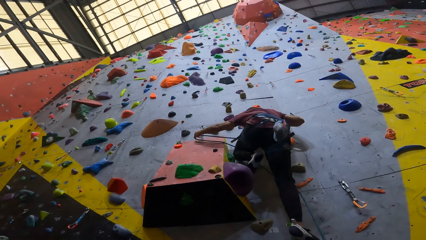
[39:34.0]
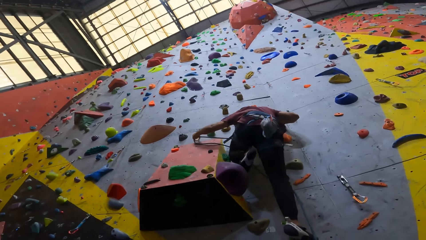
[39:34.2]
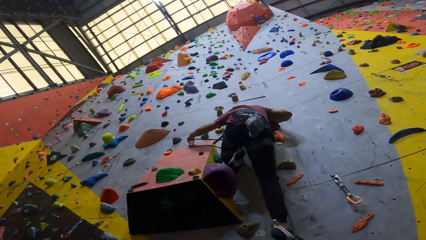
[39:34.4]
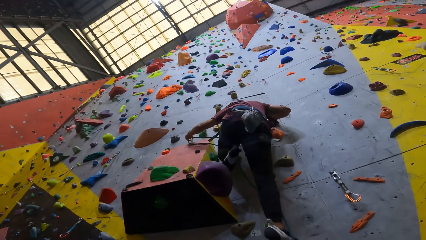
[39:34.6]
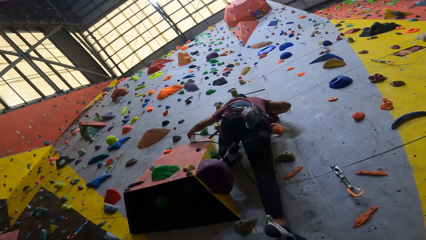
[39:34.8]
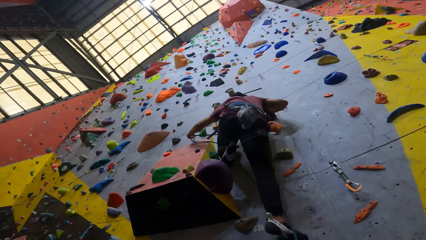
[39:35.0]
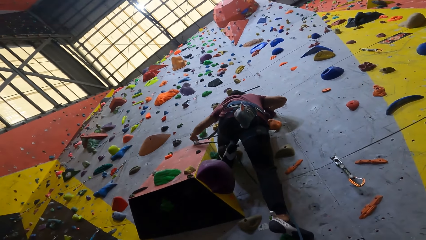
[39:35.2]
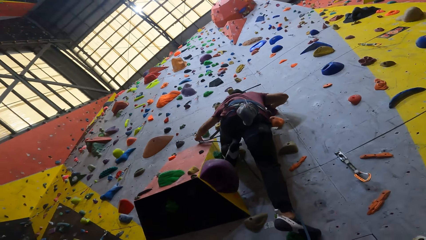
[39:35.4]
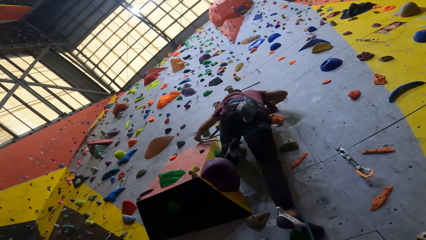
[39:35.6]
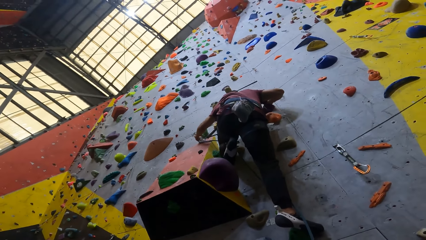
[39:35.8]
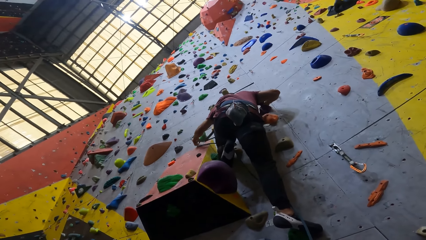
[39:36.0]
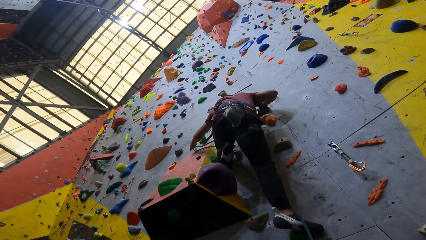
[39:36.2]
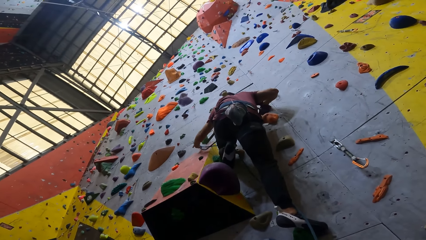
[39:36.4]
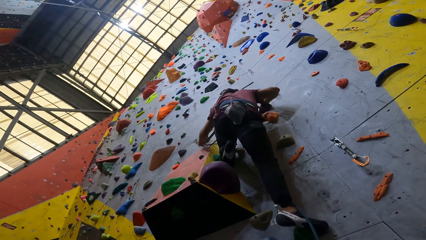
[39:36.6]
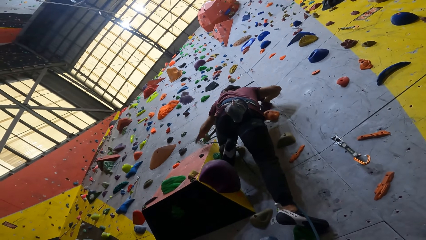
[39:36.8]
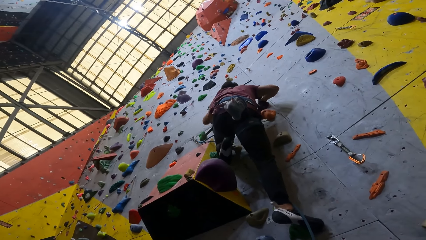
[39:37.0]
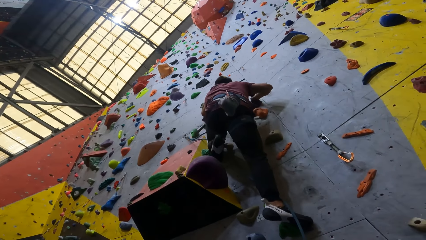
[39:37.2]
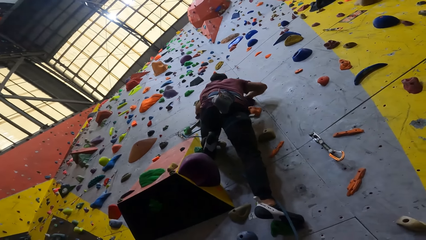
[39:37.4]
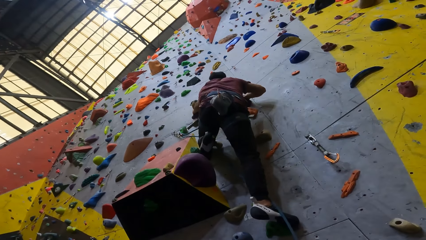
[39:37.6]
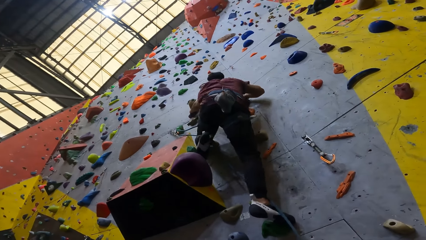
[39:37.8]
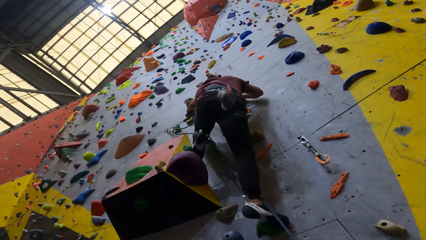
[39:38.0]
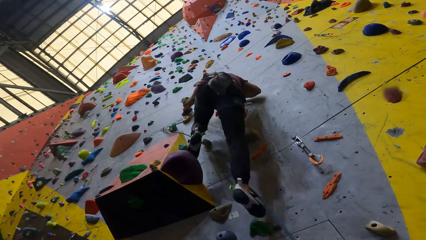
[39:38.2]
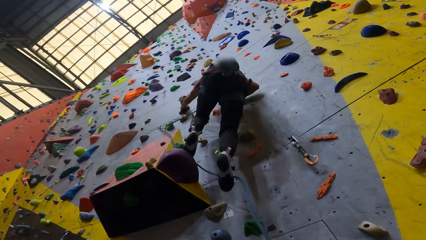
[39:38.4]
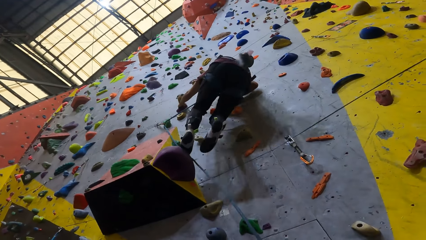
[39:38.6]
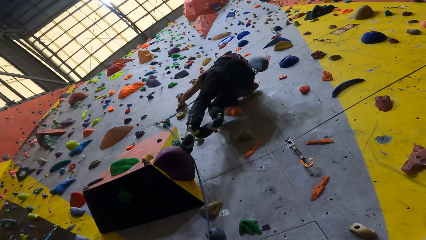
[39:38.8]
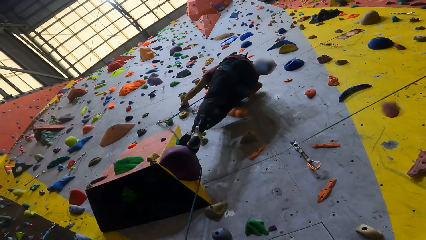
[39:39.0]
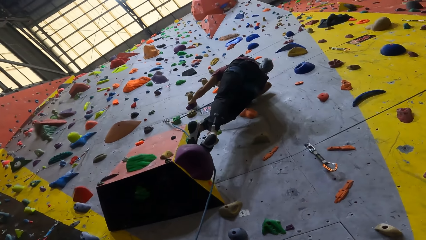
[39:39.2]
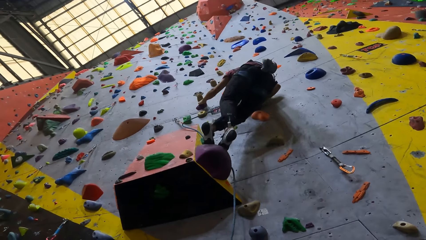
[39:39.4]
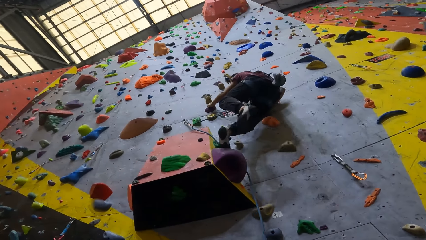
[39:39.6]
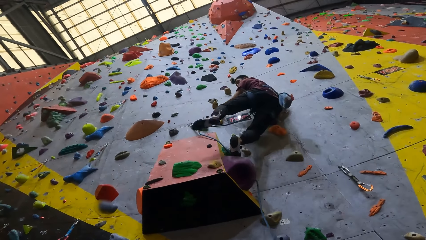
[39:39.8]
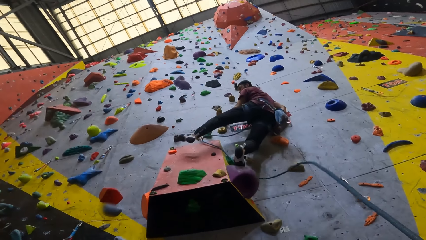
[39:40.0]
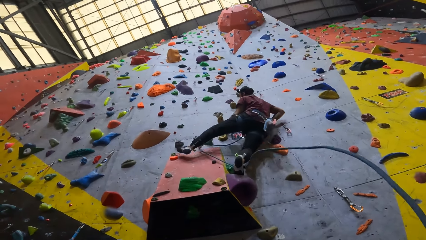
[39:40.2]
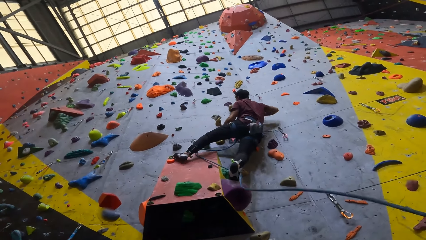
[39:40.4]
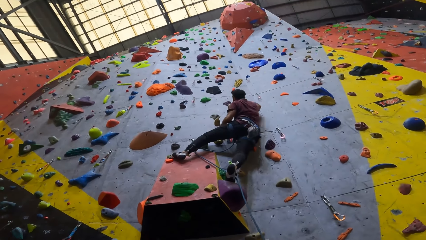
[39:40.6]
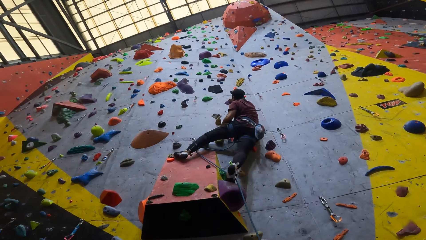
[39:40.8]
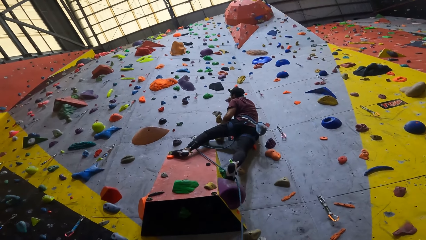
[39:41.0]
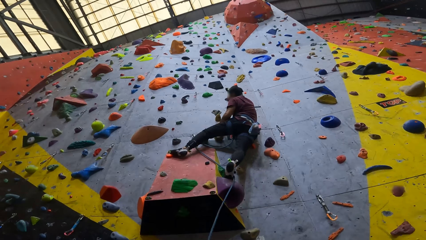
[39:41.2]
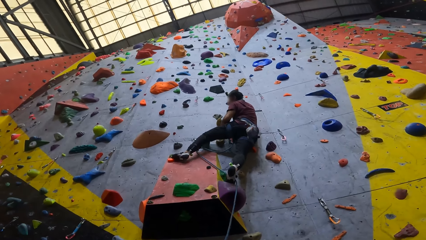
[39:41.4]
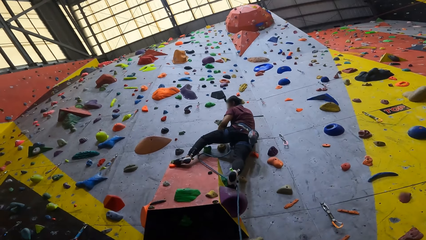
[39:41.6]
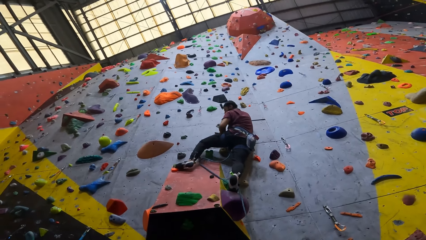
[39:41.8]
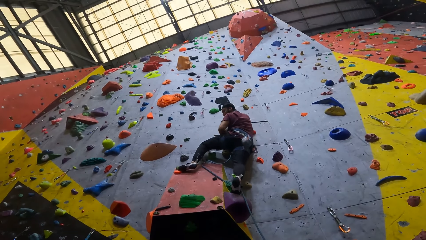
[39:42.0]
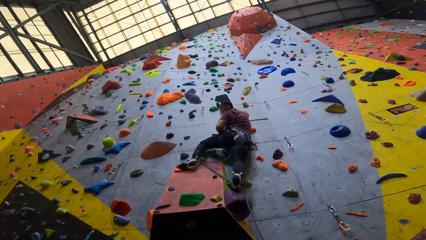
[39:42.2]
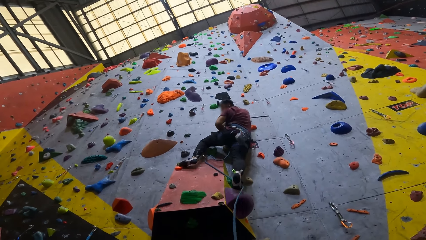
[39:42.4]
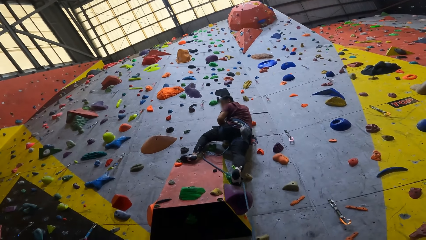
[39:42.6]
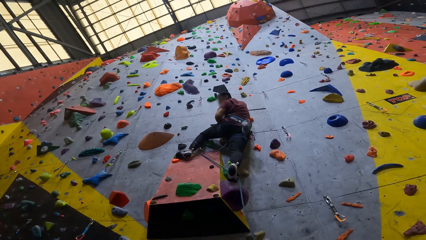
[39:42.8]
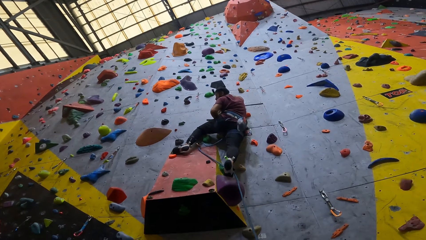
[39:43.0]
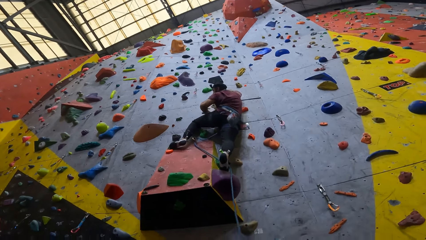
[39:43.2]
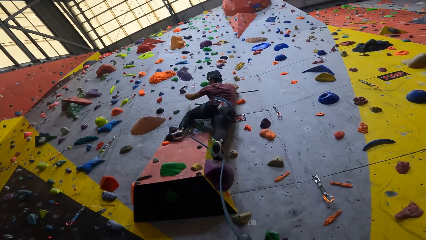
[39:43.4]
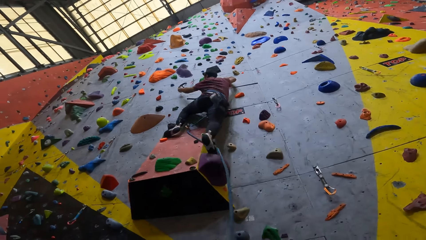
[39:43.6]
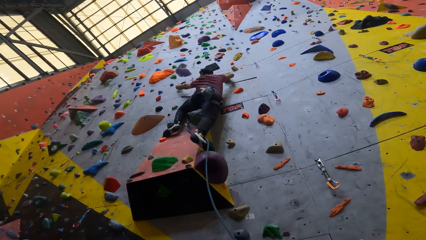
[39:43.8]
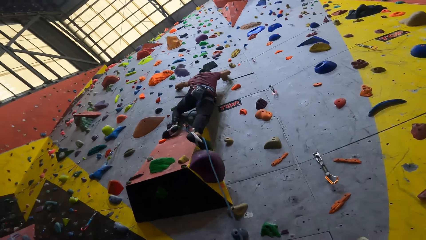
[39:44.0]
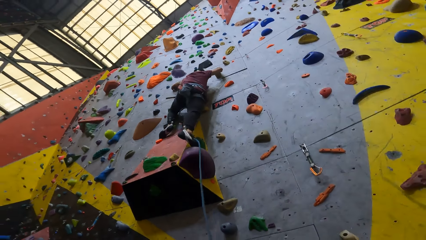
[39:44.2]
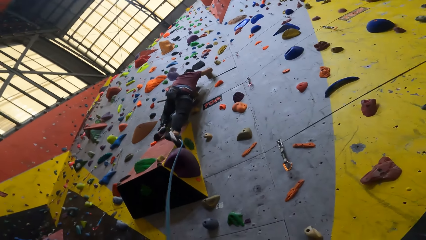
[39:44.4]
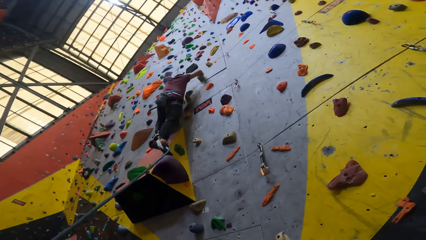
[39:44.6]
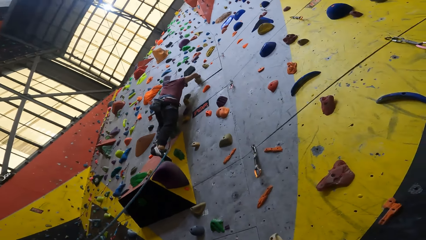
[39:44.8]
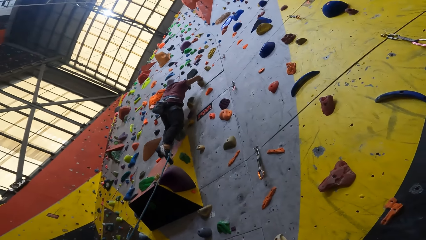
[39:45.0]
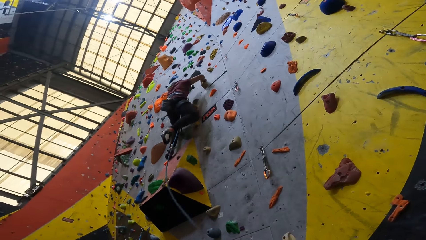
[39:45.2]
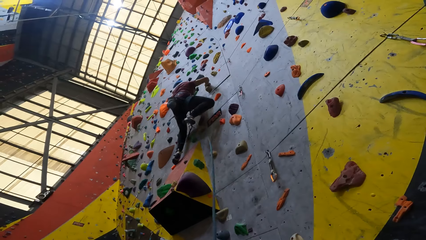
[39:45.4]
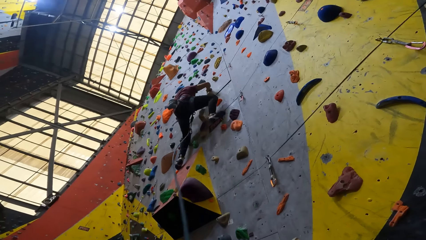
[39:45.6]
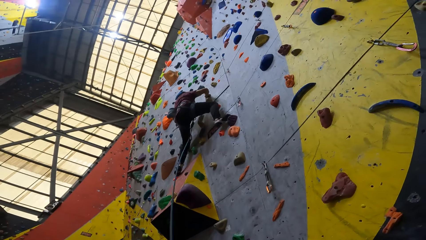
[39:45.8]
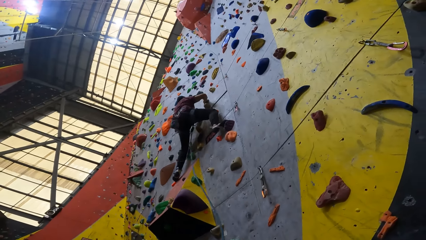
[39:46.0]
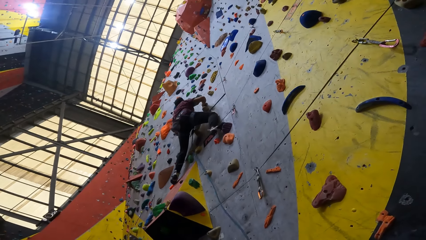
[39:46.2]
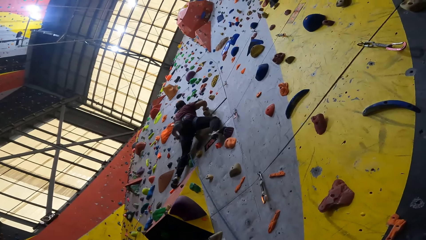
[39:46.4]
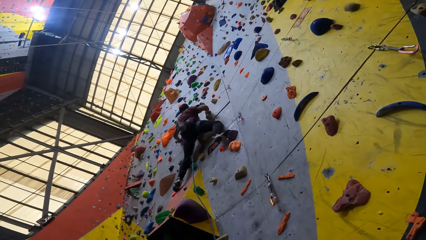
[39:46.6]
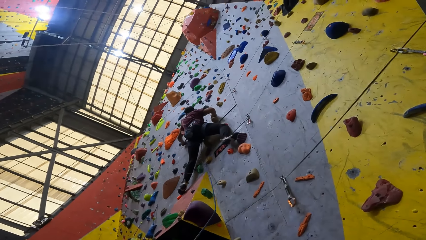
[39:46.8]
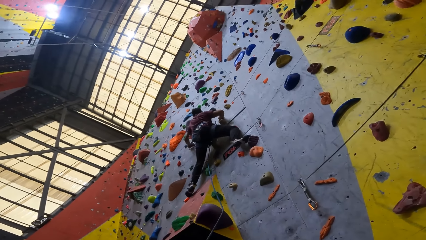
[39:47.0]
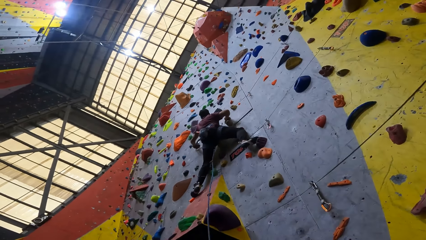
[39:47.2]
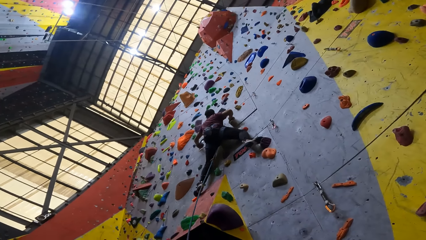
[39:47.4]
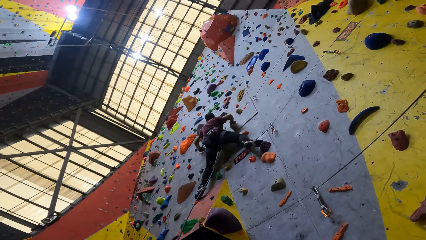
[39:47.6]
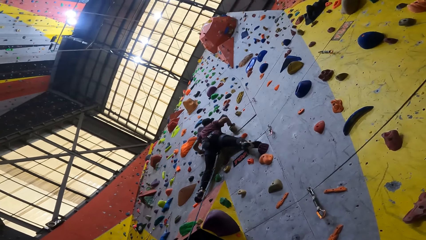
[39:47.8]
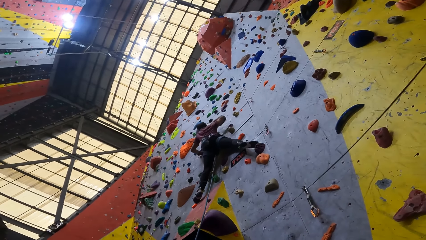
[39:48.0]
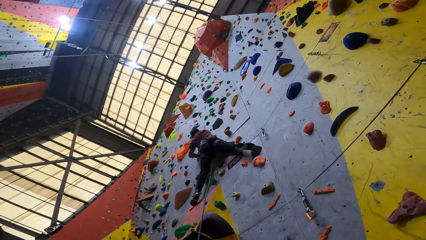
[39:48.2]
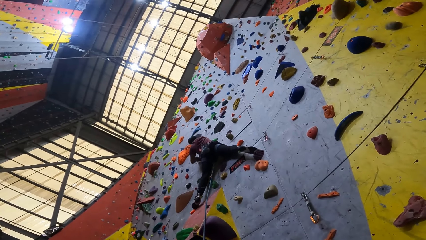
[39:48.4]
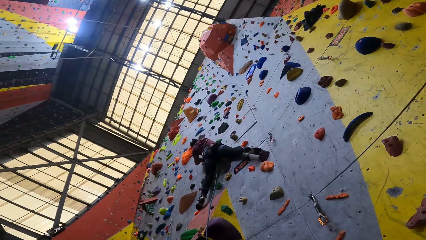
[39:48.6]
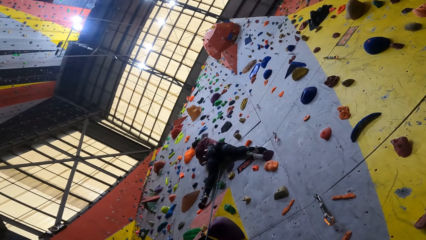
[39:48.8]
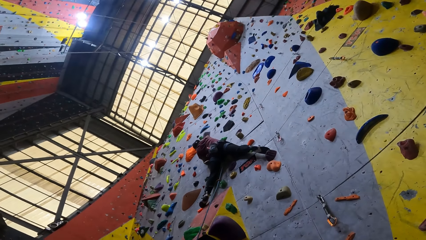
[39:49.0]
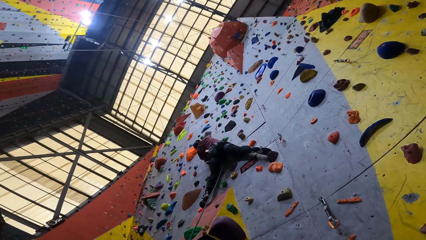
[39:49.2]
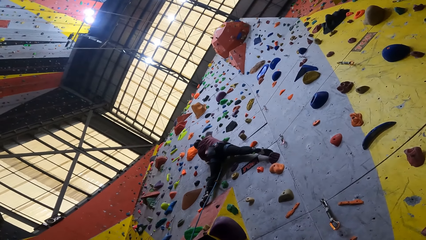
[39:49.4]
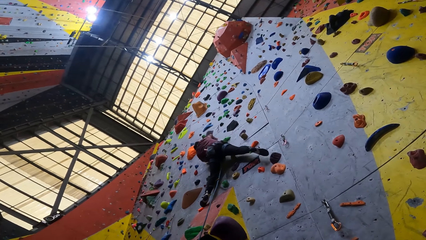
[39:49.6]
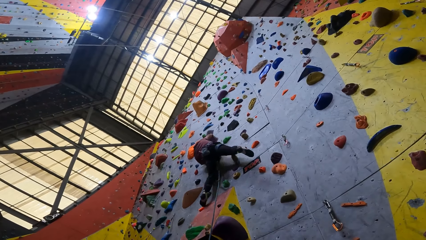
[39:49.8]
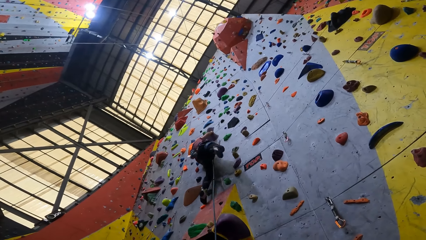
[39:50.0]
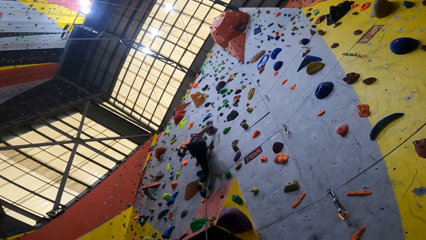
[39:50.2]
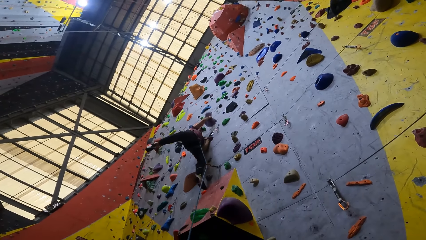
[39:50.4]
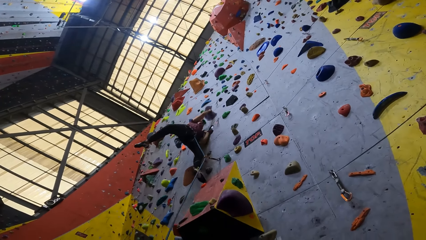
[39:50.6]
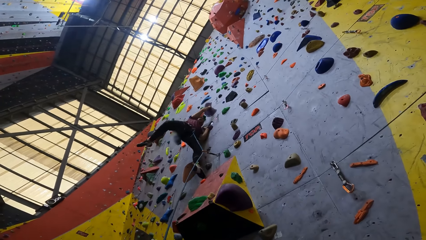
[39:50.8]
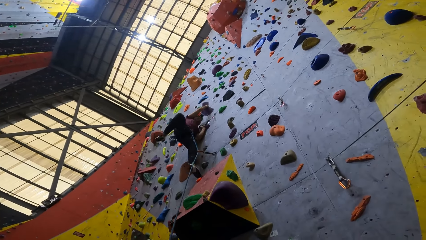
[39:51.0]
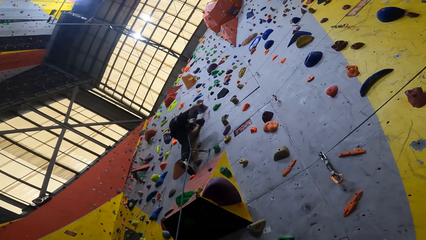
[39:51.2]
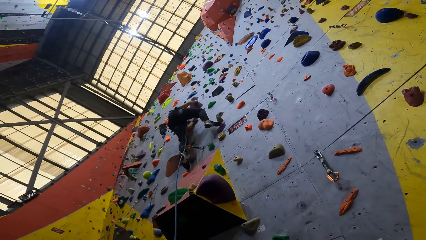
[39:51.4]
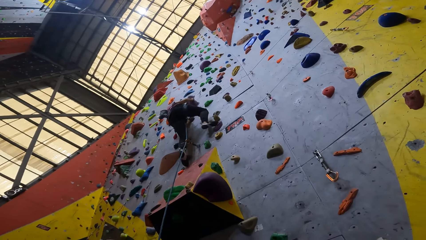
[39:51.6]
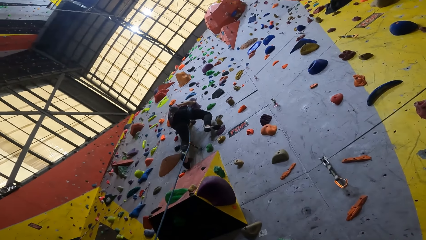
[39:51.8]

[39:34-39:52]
The camera wearer walks ahead and moves around the rope. A man climbs up the wall. The camera wearer looks at the man. They move around the rope. They move around. They look ahead.
